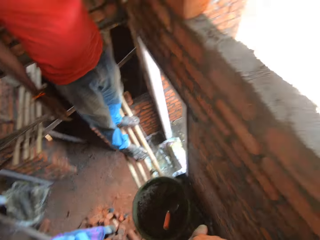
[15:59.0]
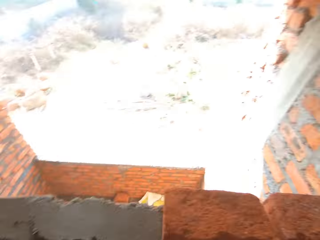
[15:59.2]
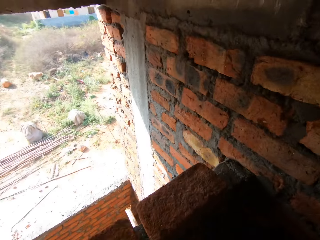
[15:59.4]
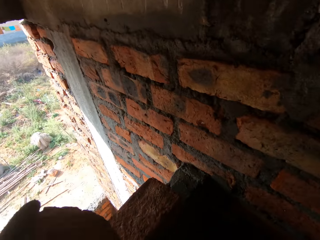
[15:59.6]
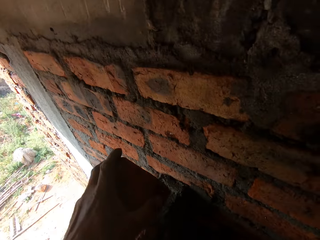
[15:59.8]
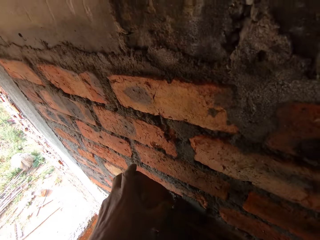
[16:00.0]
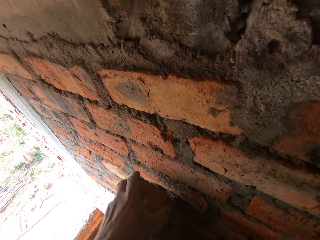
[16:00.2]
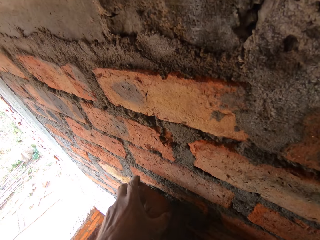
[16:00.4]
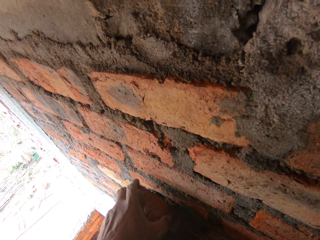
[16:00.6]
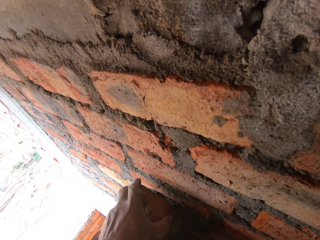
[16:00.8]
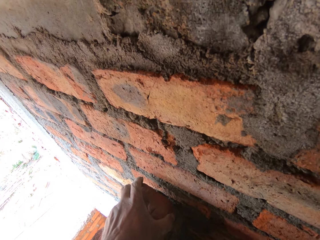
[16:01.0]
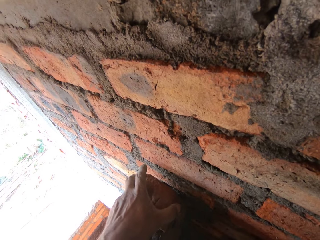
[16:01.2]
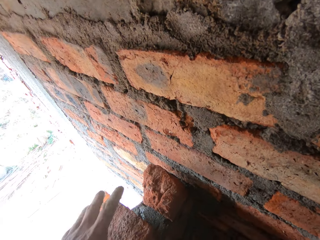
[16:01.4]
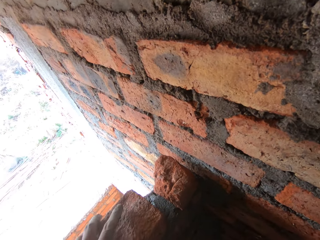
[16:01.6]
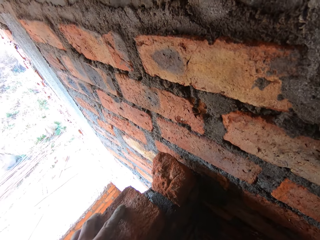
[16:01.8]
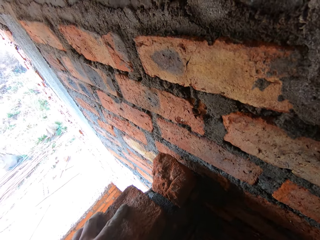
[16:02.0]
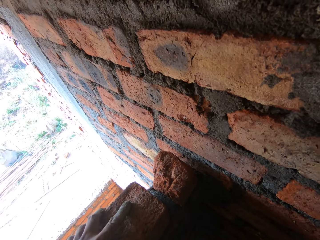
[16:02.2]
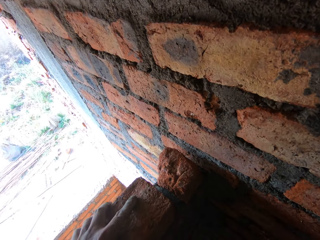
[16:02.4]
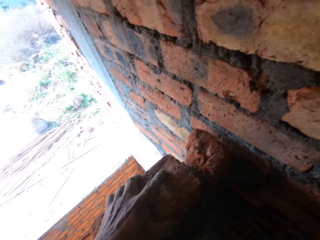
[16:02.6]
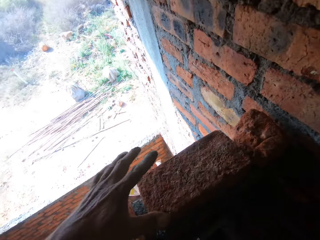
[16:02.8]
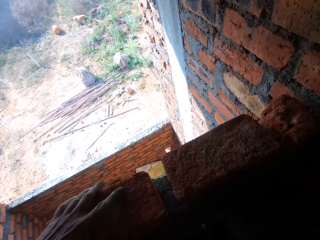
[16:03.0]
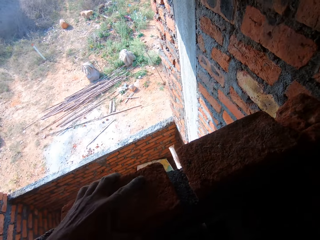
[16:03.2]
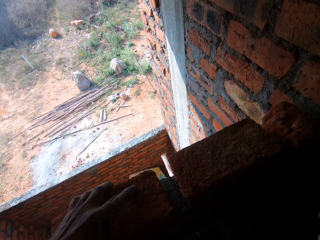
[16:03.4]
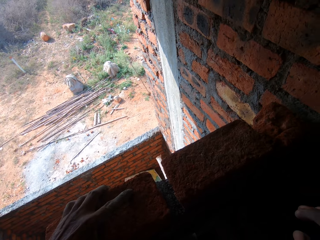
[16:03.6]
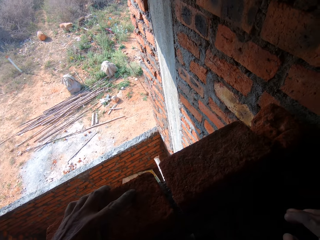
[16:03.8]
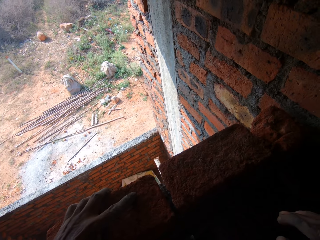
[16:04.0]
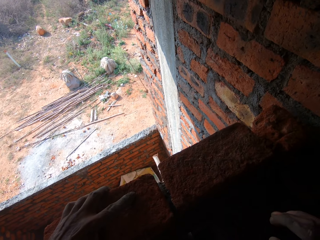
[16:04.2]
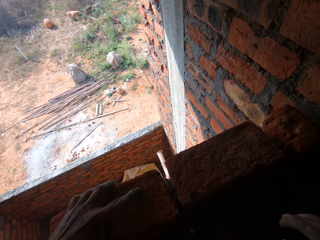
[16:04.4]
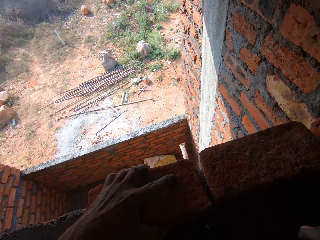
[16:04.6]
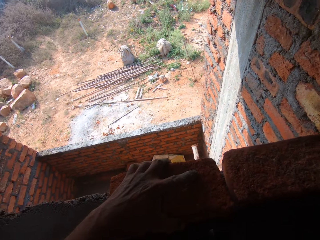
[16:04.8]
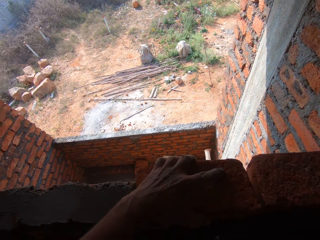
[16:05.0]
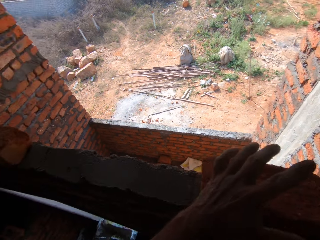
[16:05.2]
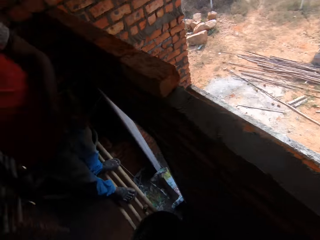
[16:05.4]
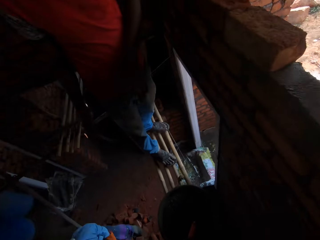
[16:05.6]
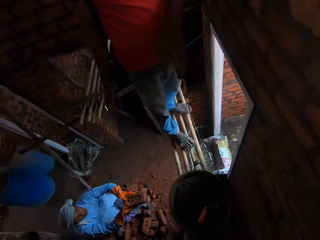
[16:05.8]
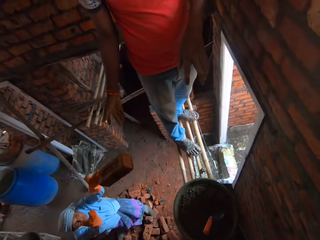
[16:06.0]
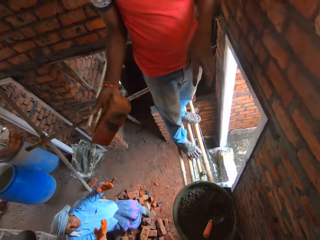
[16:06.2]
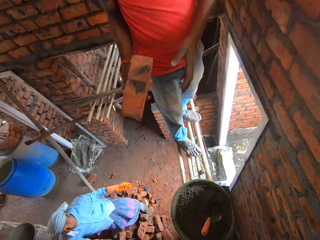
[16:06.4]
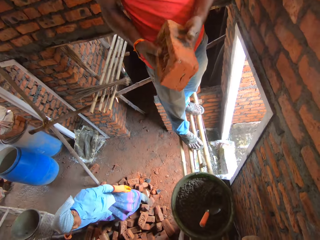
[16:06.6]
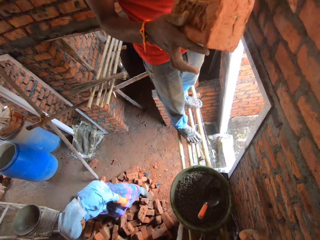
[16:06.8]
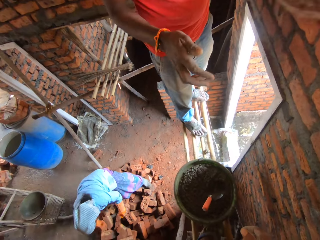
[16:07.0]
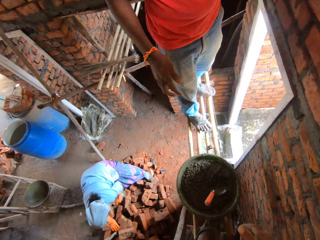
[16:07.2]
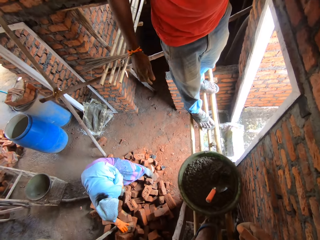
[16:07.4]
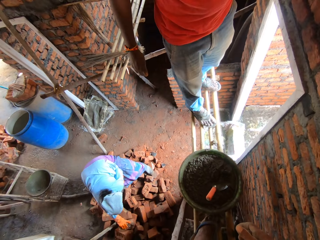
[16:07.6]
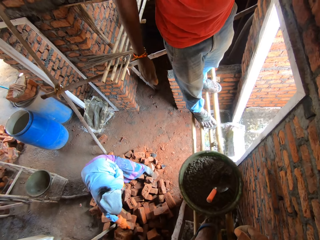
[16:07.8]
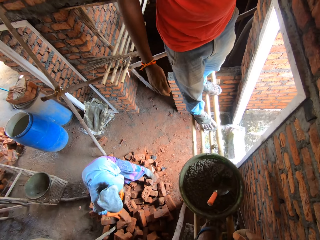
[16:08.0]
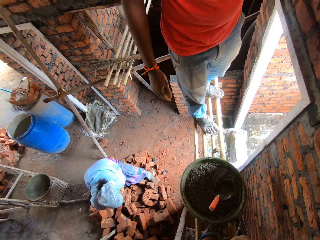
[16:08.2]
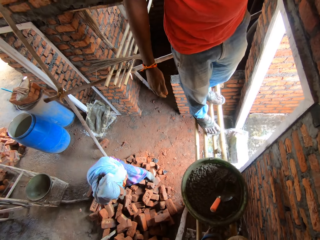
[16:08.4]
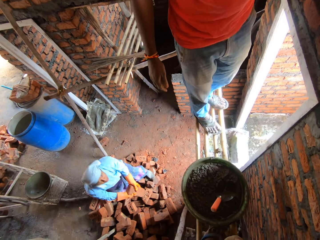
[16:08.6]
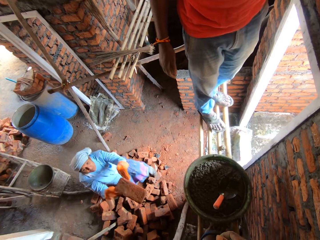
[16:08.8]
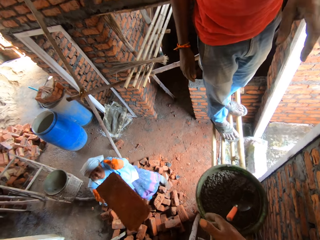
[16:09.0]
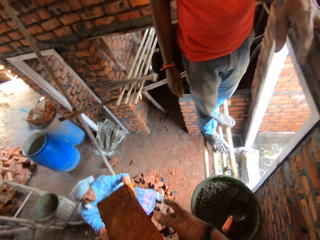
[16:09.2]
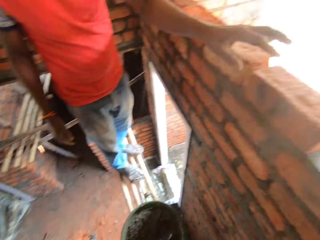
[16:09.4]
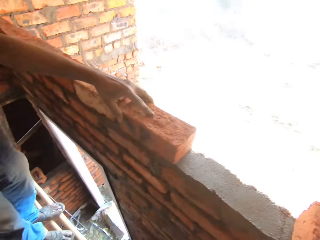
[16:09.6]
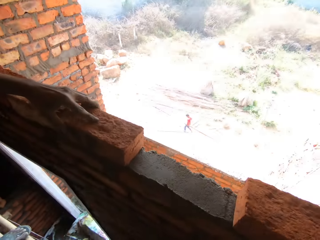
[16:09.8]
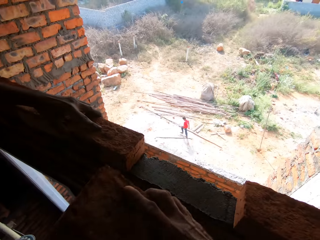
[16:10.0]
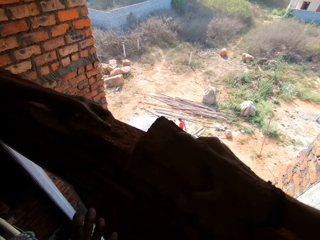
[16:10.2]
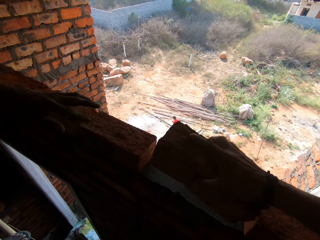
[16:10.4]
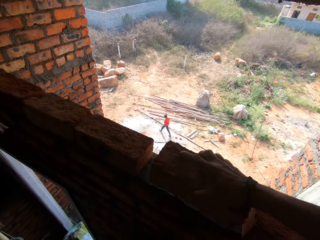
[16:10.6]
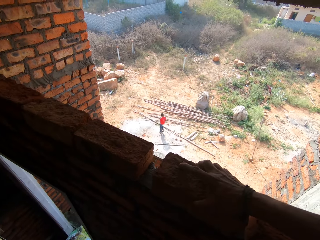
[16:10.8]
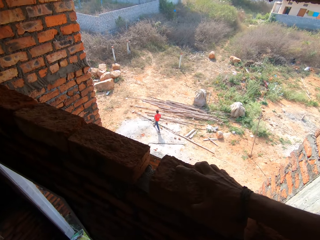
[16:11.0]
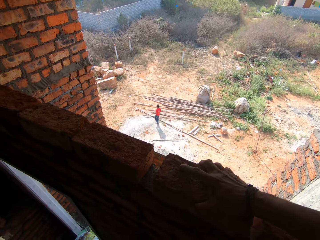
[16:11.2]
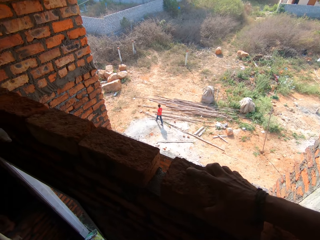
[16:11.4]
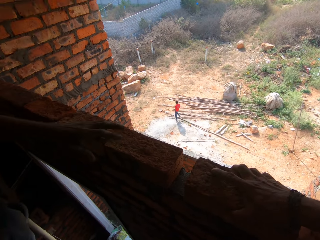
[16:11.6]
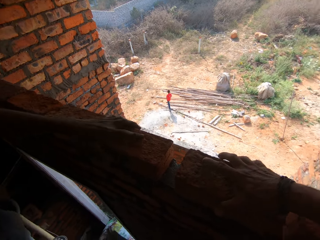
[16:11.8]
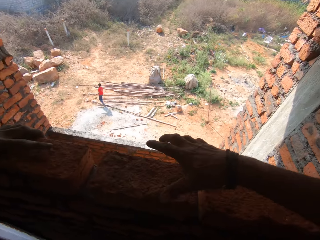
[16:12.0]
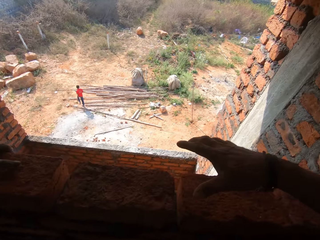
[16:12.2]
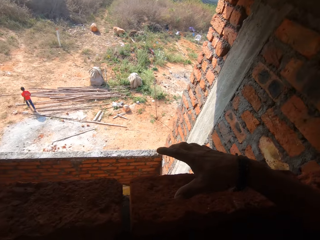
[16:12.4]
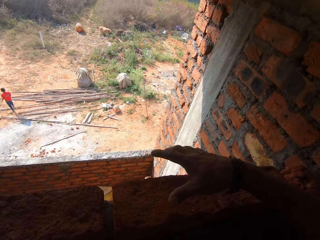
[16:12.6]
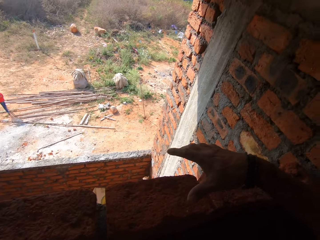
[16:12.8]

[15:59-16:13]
A lady picks a brick. The camera wearer fixes the brick on the wall with the left hand. They move the other bricks. They look around. The lady throws a brick to a man. The man places the brick to the wall. The lady throws a brick to the camera wearer. The camera wearer fixes the brick on the wall.

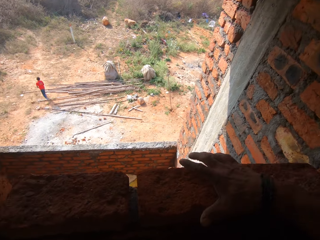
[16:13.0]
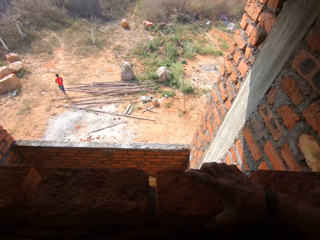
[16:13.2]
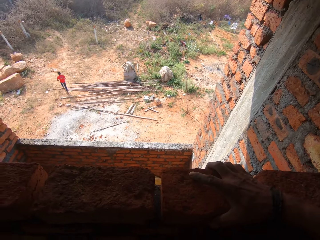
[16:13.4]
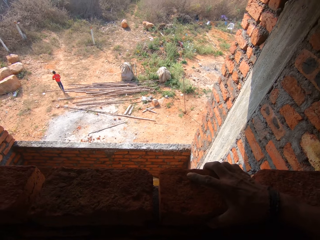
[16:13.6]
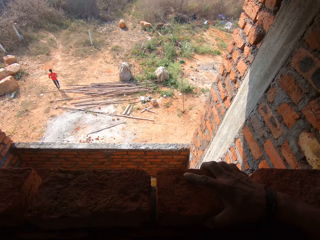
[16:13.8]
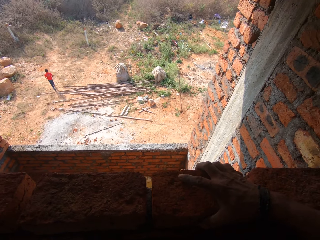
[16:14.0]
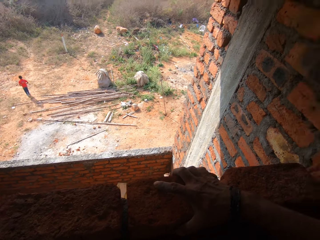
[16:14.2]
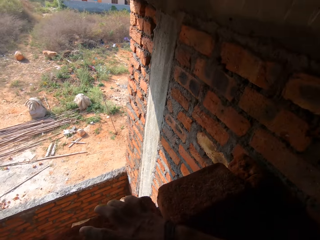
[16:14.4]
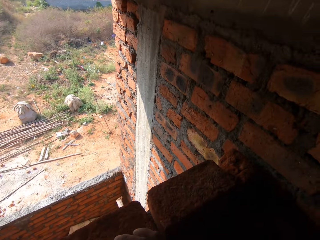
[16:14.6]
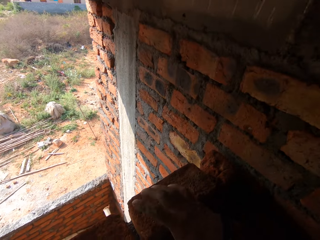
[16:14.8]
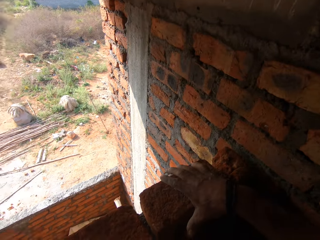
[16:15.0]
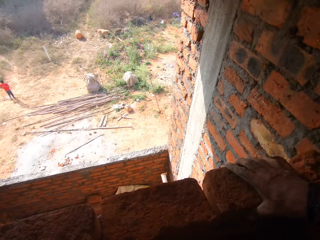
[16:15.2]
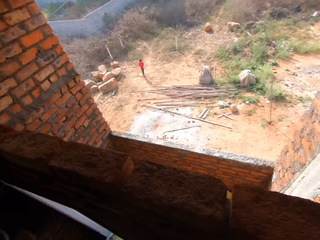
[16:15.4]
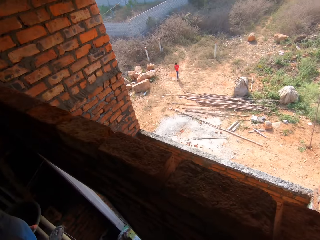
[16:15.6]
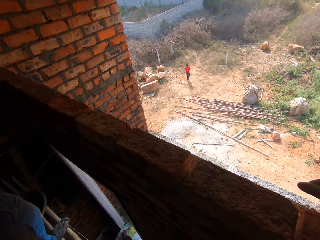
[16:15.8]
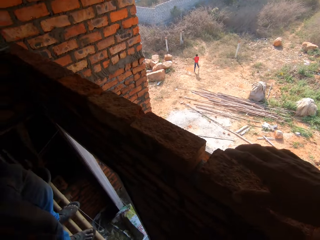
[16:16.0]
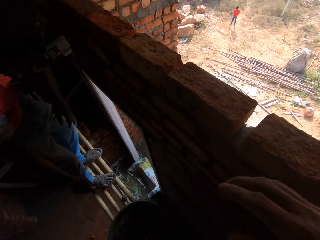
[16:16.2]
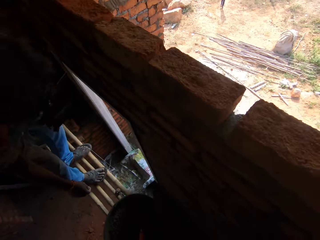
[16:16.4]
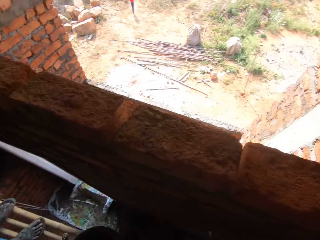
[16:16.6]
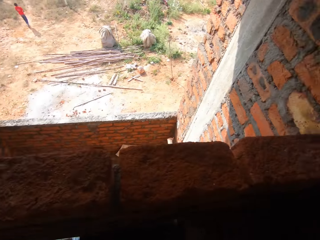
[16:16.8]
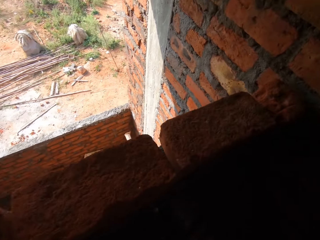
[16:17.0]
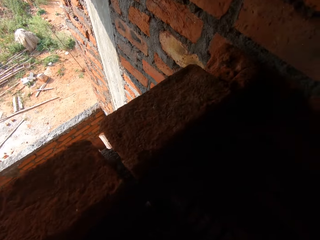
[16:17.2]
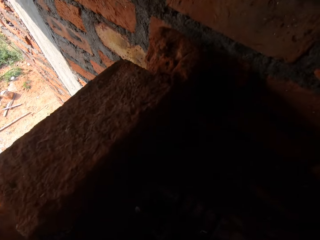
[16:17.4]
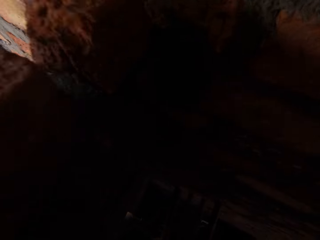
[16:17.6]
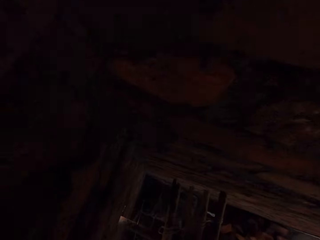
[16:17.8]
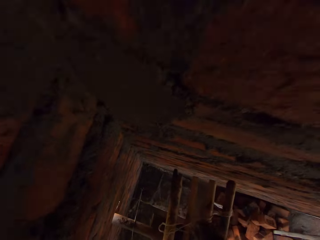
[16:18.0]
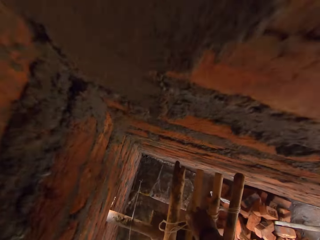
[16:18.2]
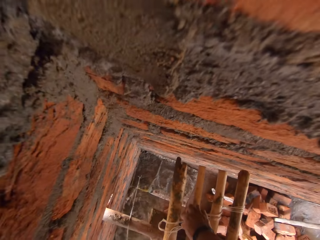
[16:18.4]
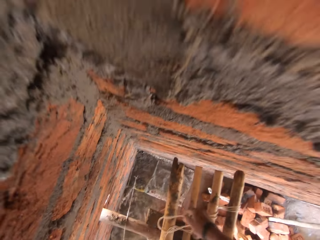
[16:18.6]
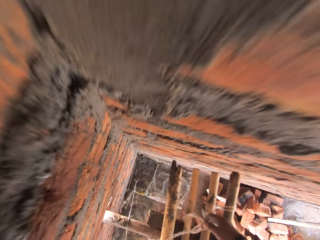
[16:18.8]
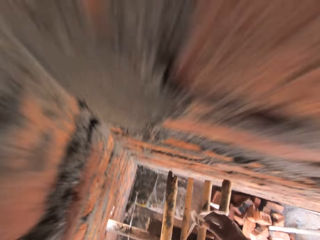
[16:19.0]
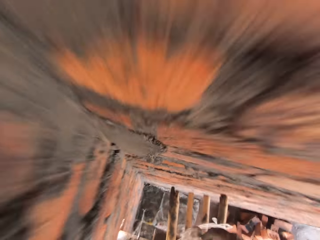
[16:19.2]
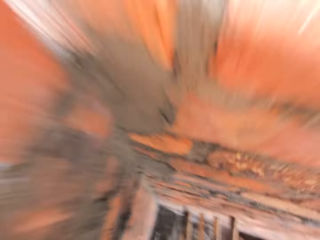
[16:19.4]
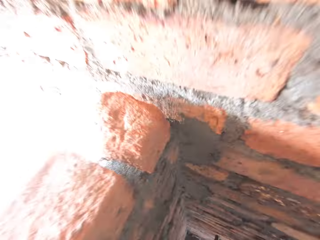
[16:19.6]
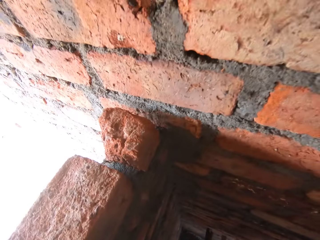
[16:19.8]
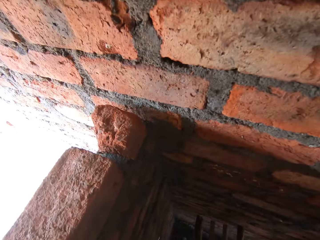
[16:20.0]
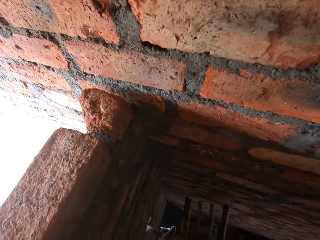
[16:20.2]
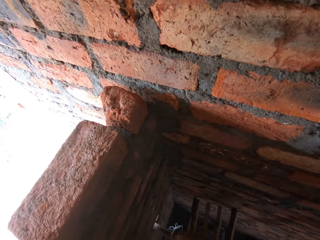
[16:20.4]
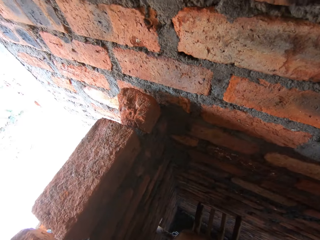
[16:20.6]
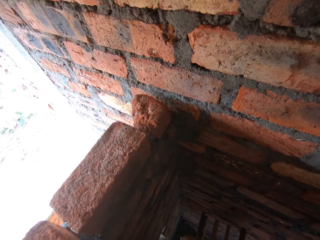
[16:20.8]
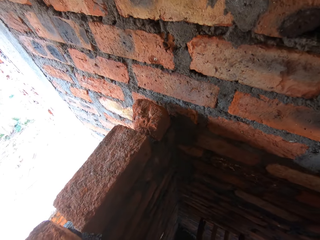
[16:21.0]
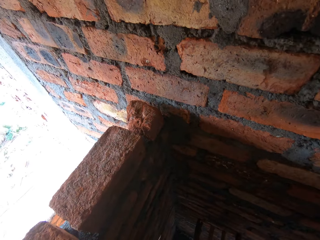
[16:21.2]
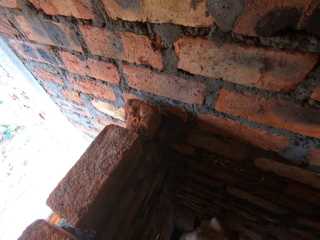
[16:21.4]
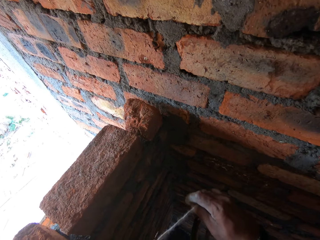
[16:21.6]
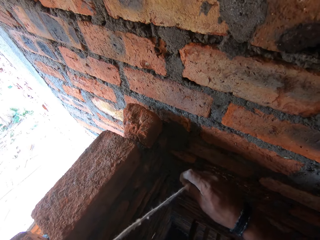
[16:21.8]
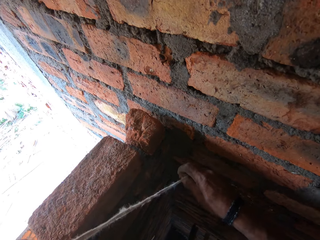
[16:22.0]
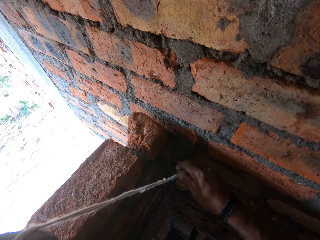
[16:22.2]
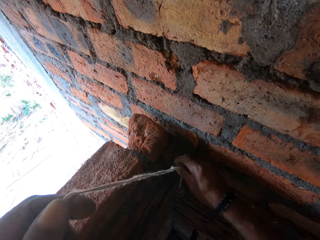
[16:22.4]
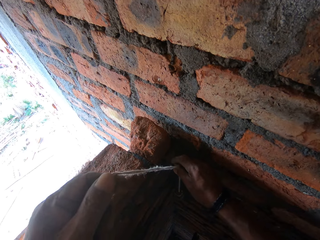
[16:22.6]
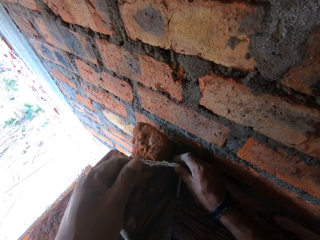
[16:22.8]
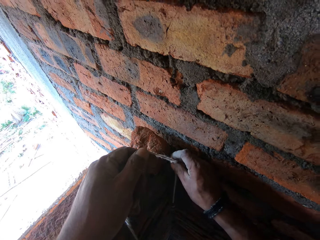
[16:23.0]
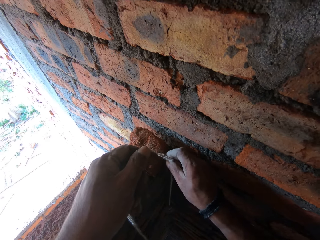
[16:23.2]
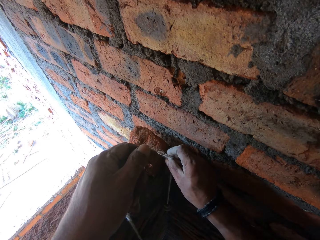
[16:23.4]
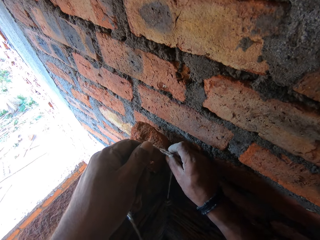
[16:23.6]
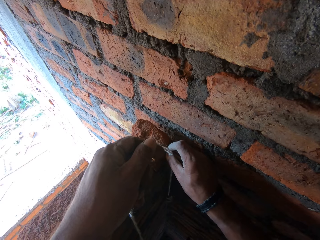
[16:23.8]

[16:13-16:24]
The camera wearer moves the brick on the wall. They look around, pick a rope, and look around. They measure the bricks with the rope.
